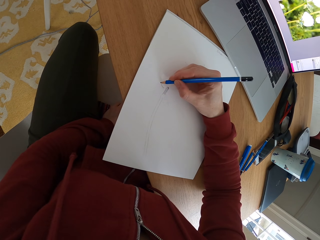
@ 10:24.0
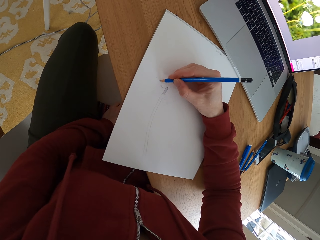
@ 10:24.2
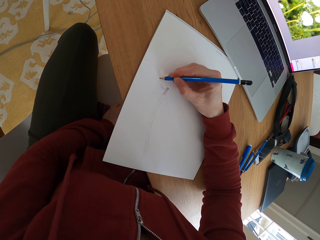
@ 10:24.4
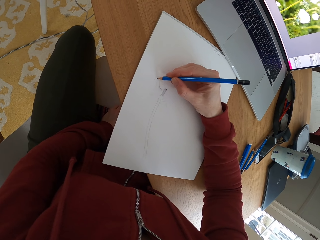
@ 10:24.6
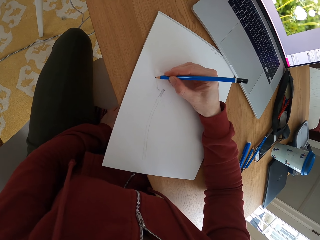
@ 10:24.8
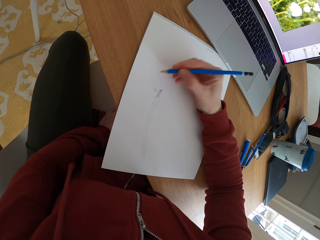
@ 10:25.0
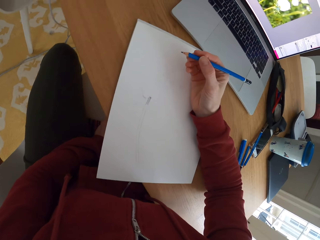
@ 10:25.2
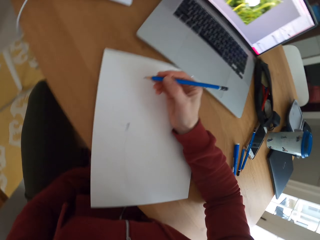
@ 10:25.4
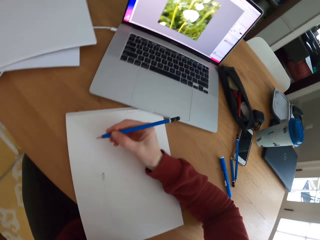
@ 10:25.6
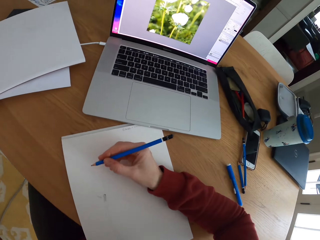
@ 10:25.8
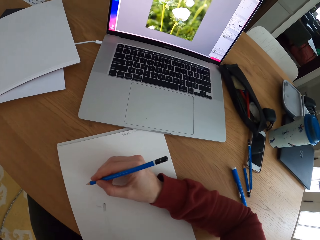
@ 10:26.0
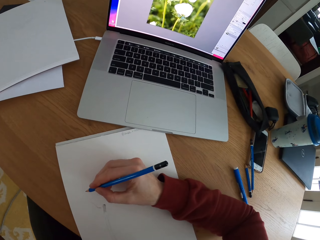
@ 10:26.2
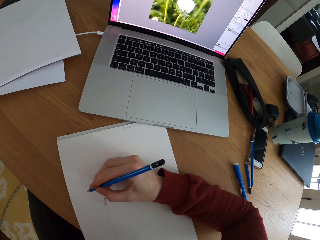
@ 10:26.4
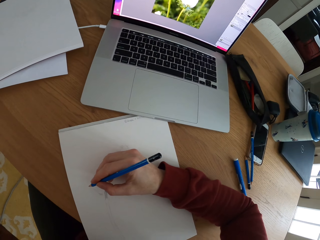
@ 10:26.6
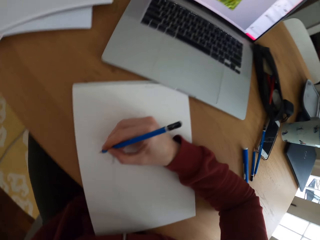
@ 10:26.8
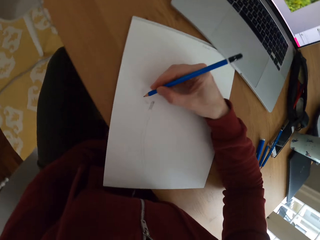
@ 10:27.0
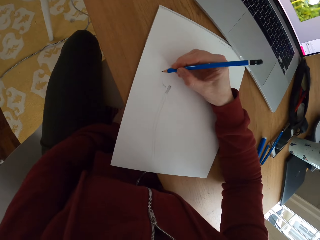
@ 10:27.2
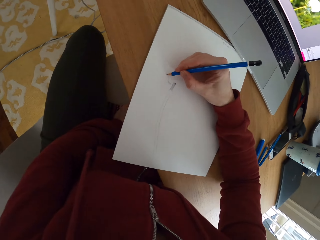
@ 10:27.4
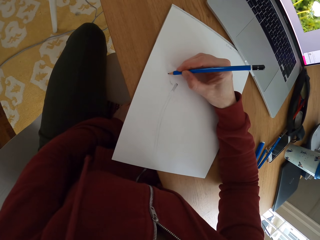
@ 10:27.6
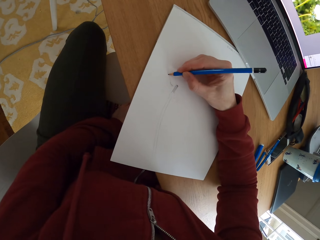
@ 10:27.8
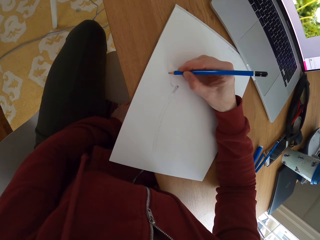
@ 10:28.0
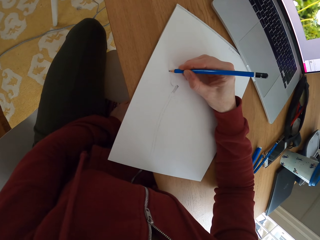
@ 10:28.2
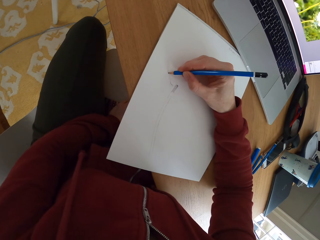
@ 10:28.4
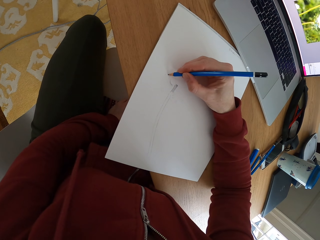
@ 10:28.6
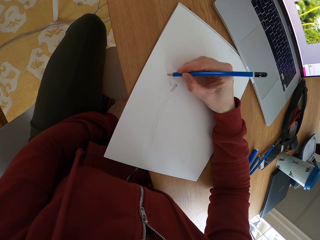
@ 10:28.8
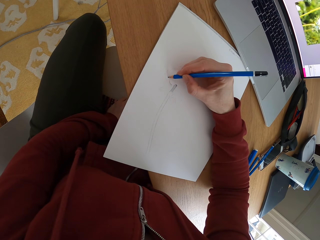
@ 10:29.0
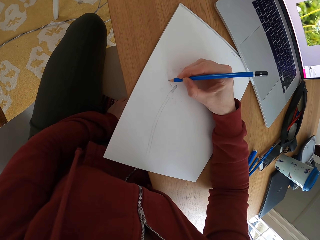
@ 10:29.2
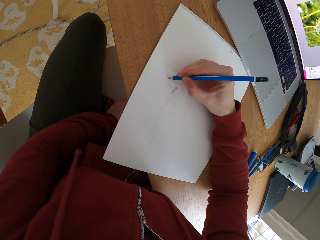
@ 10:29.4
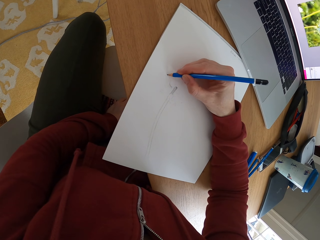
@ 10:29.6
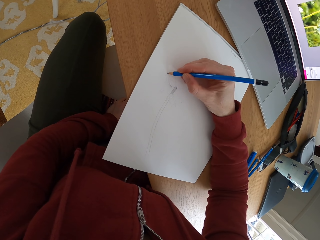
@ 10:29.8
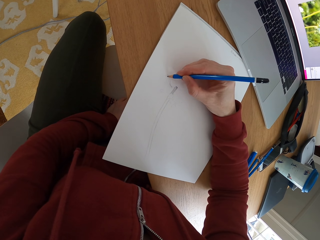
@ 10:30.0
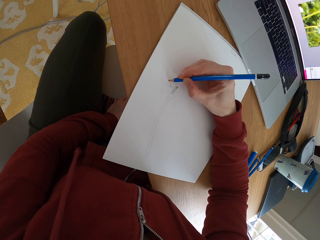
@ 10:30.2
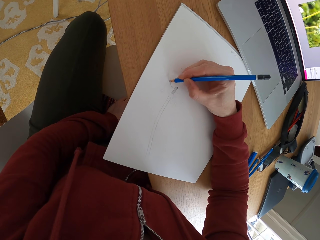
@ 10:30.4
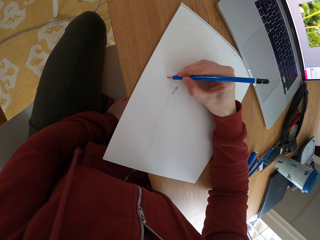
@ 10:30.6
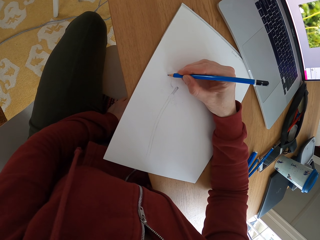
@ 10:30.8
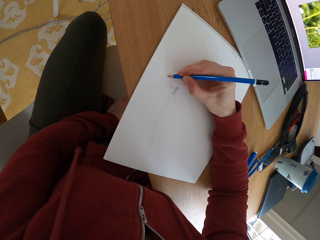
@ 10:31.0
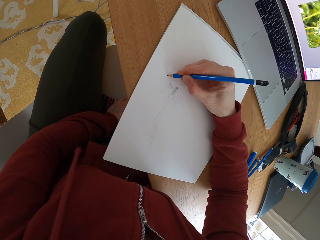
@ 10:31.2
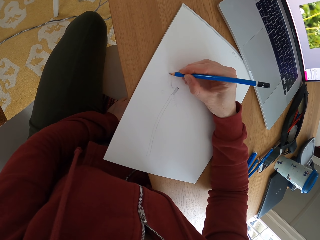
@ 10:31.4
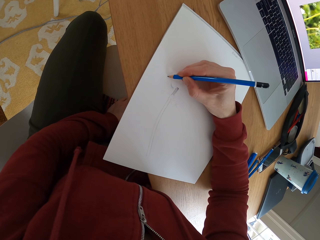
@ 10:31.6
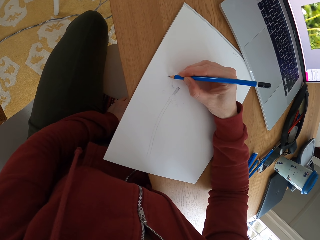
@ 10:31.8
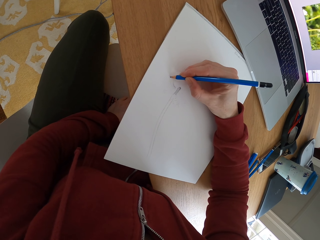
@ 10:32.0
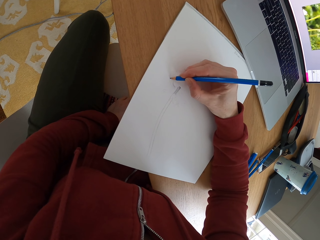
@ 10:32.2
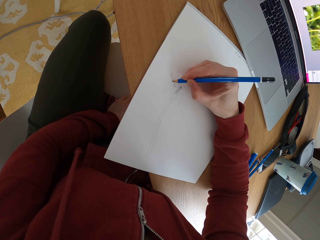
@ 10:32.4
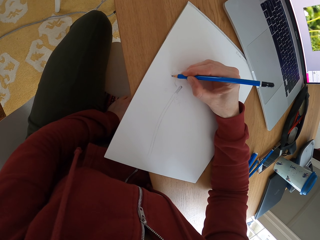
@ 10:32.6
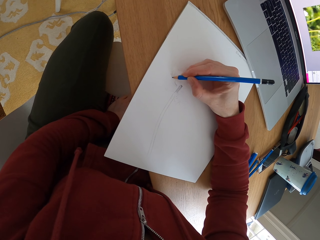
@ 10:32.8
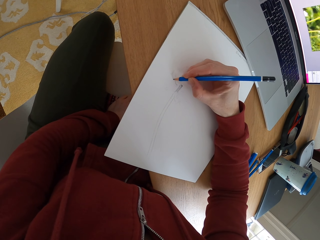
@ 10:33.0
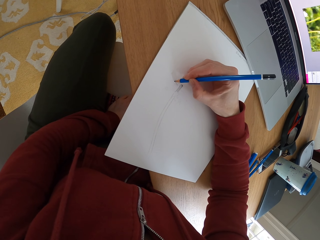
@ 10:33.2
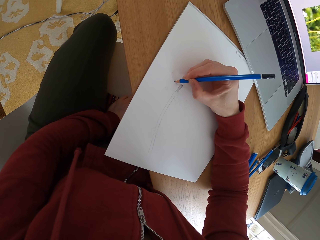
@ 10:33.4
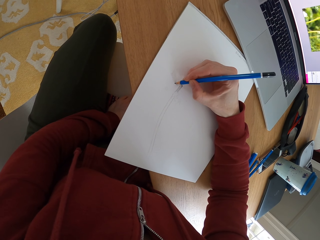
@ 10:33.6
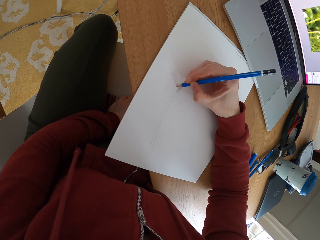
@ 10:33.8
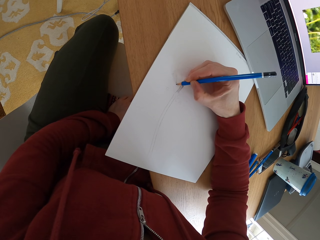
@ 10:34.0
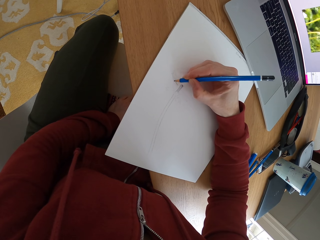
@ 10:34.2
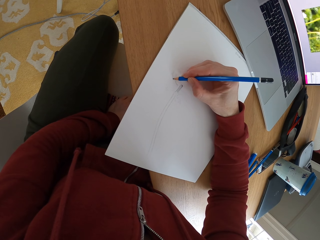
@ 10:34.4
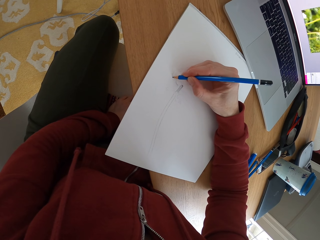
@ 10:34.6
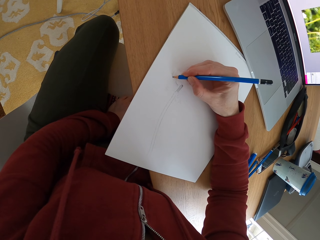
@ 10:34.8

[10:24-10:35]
The camera wearer raises the pencil. They stop to draw something on a piece of paper. They stare at the laptop. They draw something on the piece of paper with the pencil.

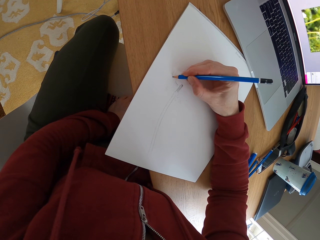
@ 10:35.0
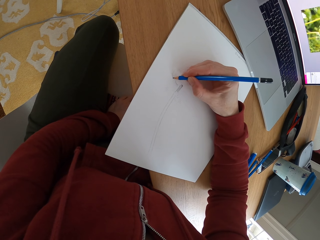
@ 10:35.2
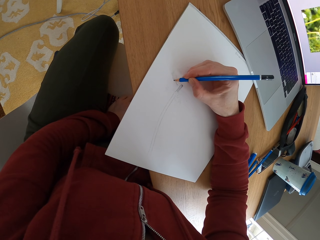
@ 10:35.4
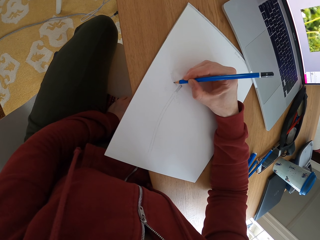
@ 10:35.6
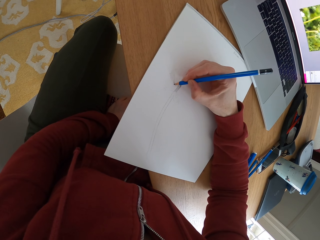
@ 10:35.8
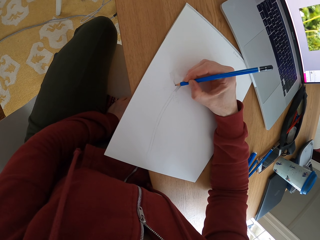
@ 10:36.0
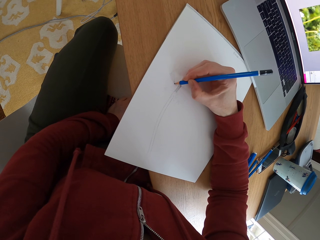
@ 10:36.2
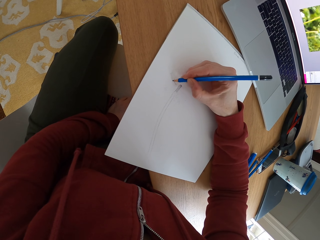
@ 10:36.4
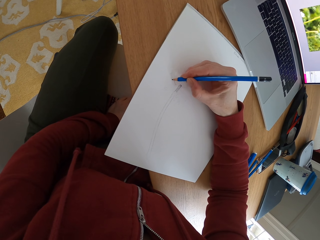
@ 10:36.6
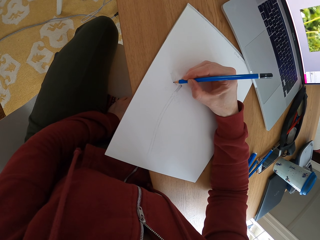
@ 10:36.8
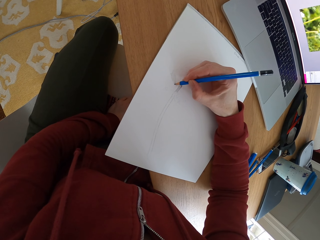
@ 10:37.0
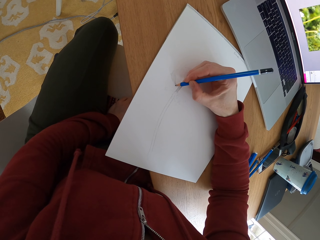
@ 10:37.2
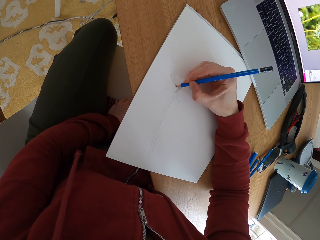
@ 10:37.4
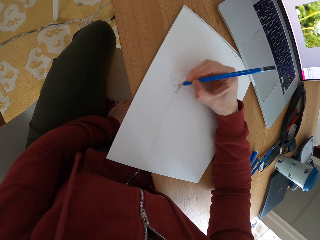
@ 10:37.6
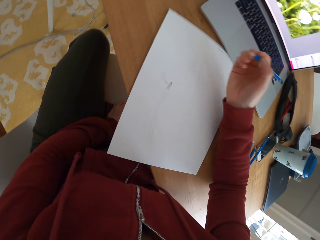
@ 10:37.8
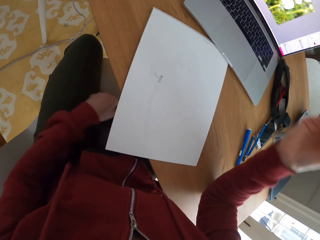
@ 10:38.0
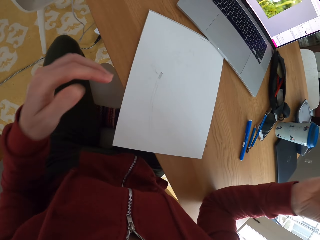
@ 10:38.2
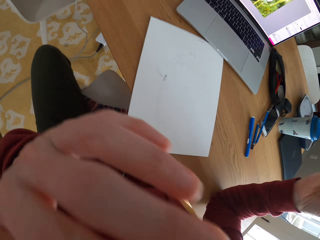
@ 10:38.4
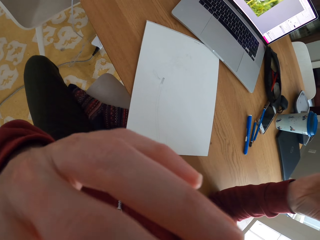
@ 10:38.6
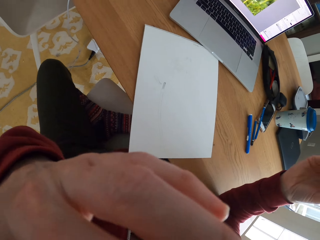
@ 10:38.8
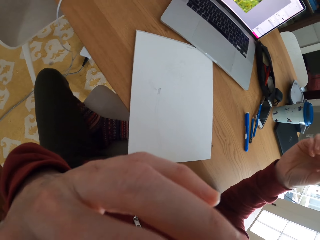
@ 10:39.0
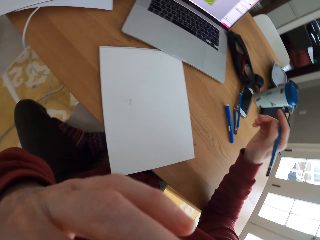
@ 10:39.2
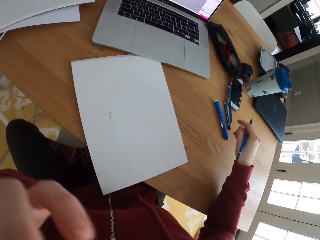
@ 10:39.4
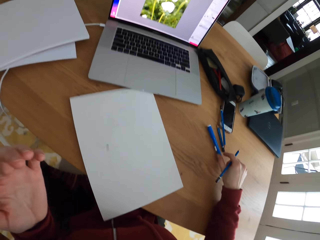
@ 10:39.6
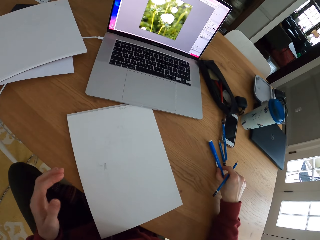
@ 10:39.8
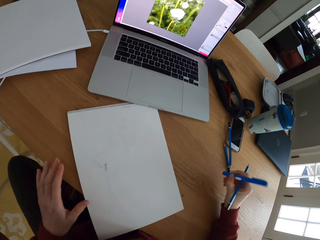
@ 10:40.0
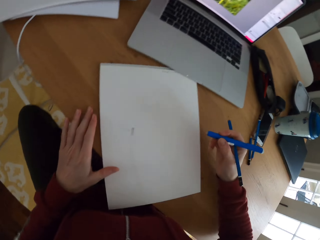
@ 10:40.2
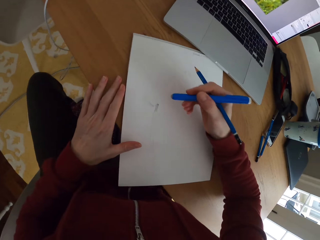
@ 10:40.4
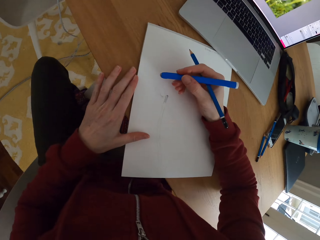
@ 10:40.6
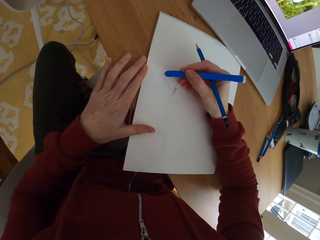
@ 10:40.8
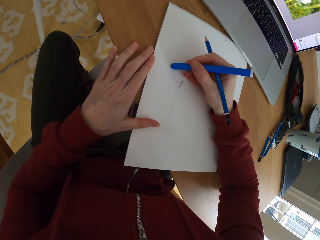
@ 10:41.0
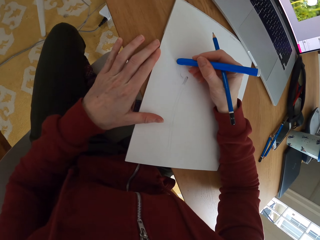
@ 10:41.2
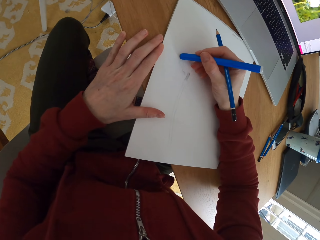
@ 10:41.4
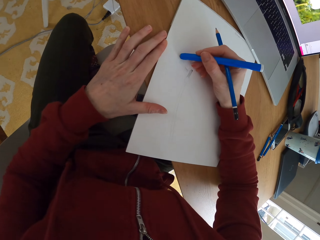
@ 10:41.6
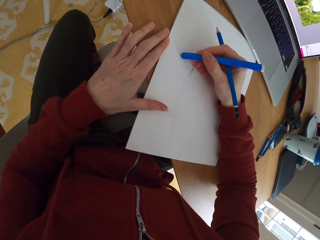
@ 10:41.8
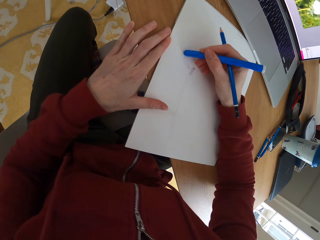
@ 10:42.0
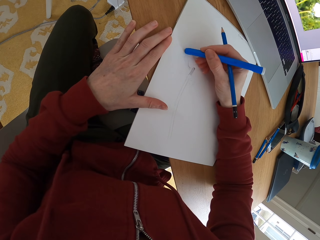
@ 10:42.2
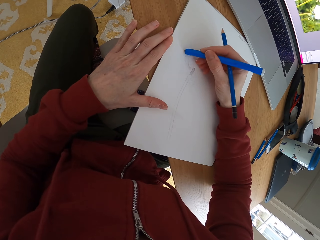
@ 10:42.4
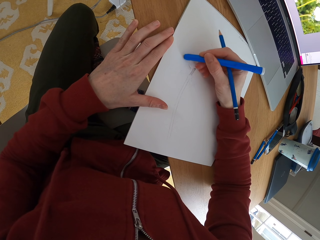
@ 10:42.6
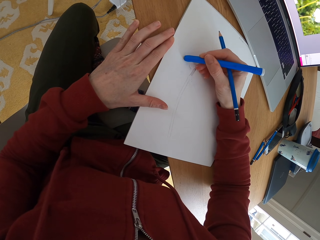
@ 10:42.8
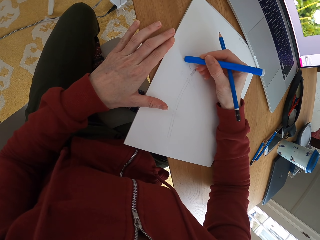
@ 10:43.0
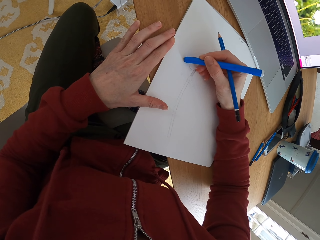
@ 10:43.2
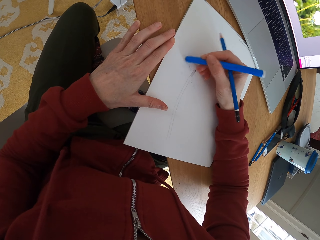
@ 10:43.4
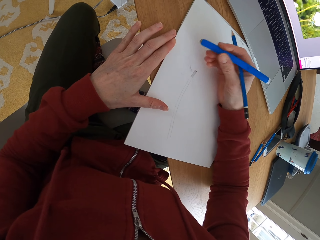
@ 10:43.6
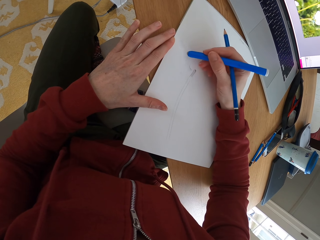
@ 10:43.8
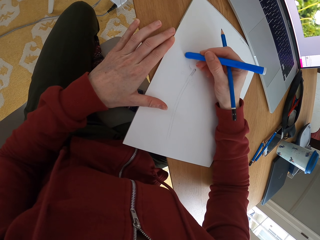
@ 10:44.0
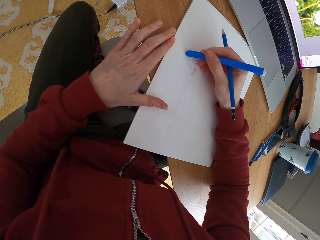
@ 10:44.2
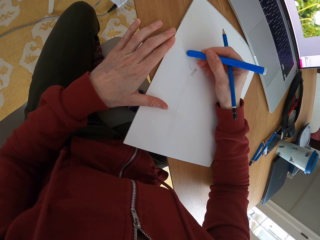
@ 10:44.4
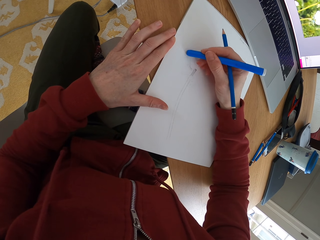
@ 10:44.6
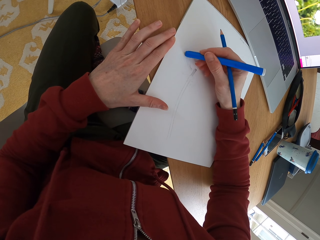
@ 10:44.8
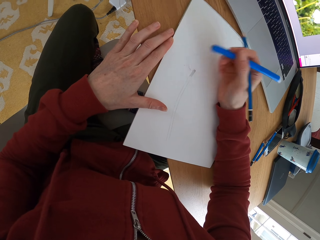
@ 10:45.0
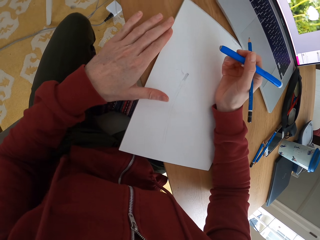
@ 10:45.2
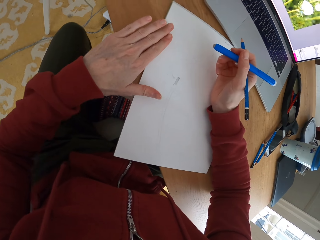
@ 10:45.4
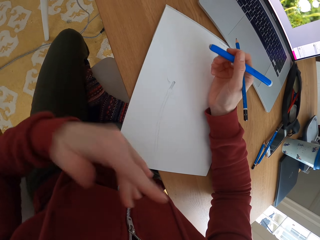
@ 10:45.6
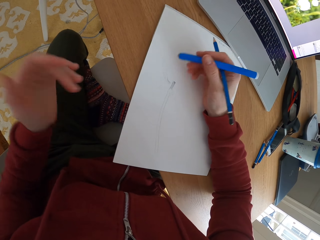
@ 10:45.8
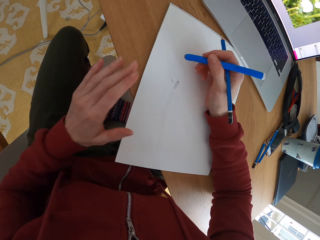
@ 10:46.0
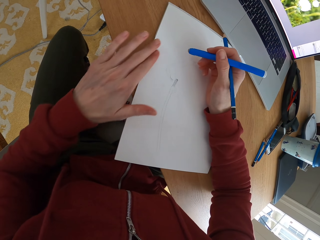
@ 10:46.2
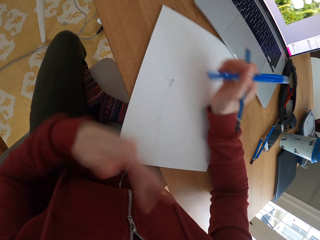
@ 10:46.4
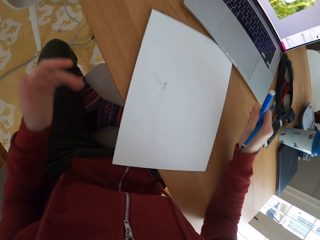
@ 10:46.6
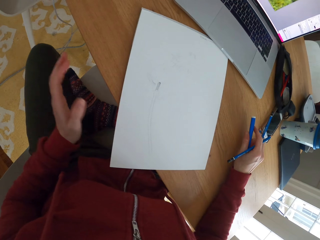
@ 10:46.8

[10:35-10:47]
The camera wearer touches the face. He stops to draw something on a piece of paper. He picks up a rubber pen from the table. He places his hand on the drawing paper. He rubs something on the piece of paper with the rubber pen. He wipes the particles with his hand.
